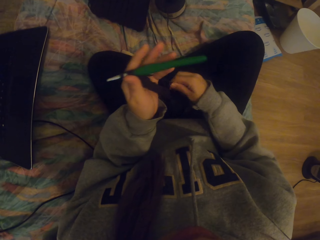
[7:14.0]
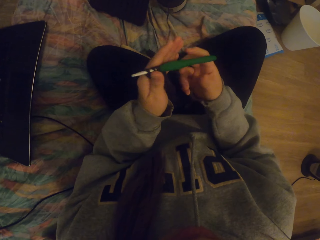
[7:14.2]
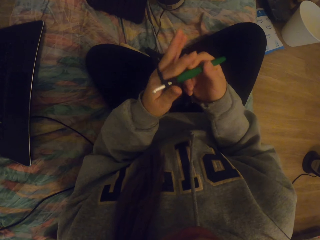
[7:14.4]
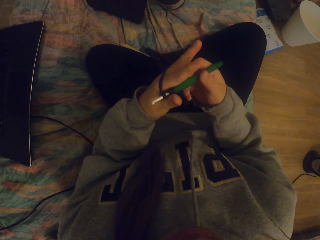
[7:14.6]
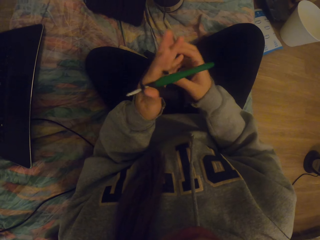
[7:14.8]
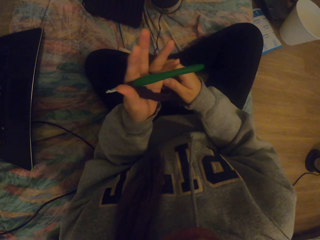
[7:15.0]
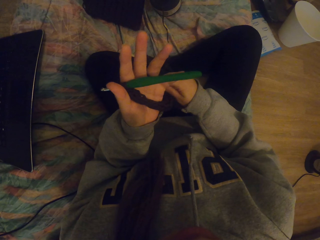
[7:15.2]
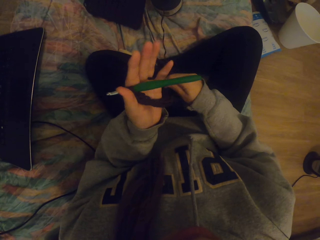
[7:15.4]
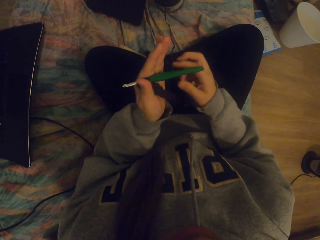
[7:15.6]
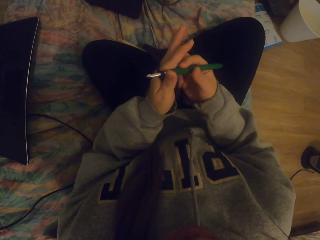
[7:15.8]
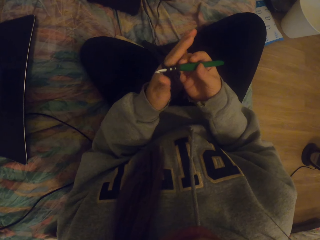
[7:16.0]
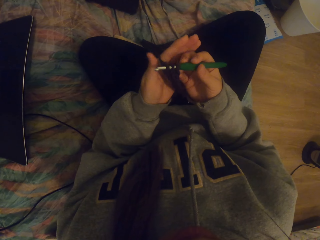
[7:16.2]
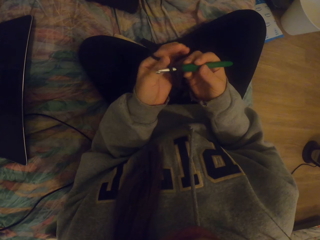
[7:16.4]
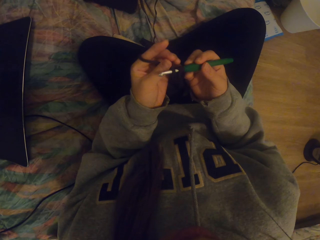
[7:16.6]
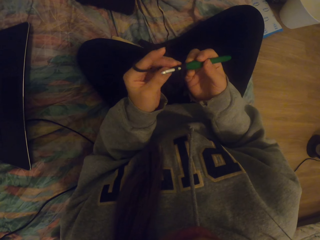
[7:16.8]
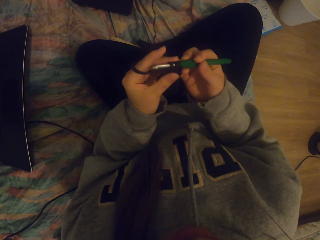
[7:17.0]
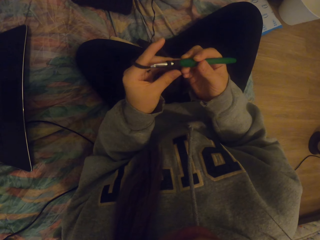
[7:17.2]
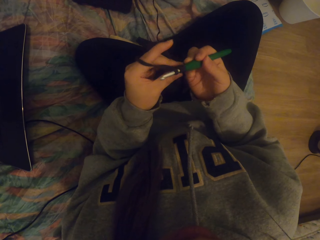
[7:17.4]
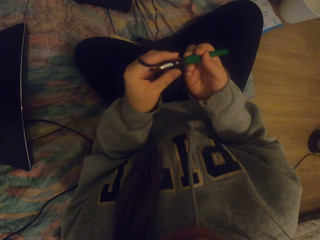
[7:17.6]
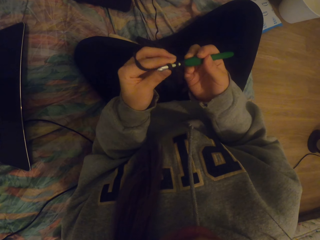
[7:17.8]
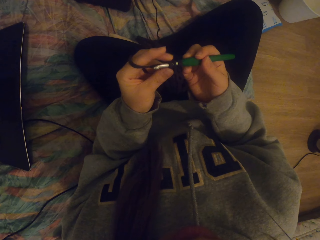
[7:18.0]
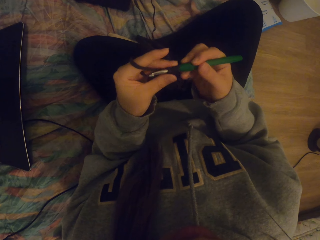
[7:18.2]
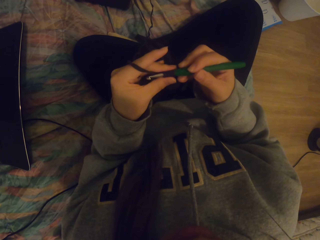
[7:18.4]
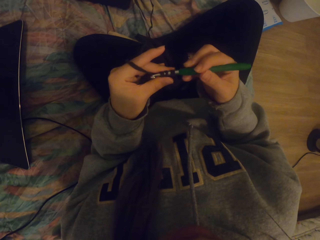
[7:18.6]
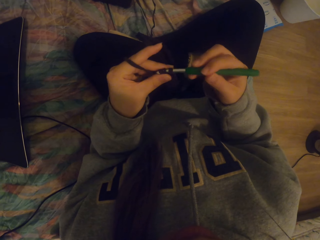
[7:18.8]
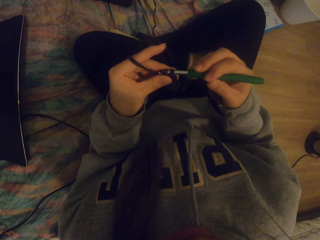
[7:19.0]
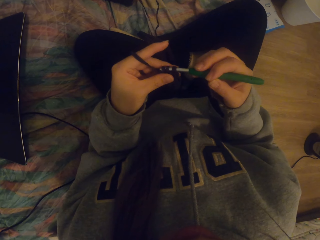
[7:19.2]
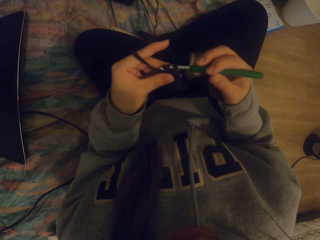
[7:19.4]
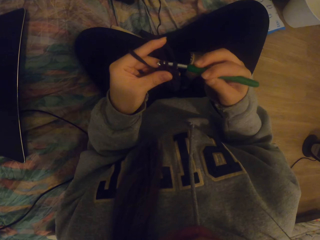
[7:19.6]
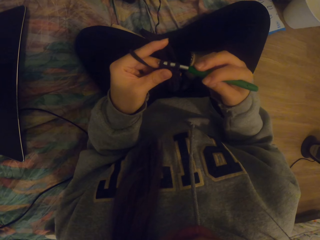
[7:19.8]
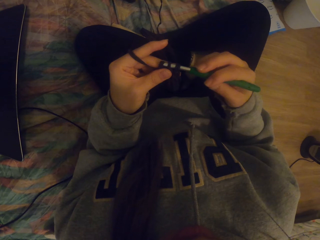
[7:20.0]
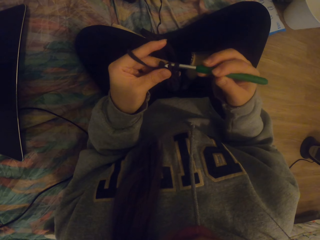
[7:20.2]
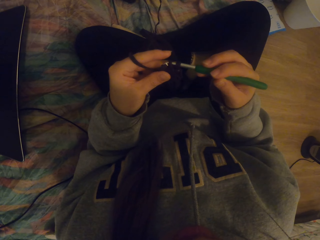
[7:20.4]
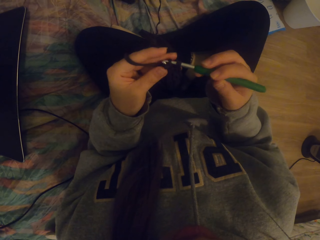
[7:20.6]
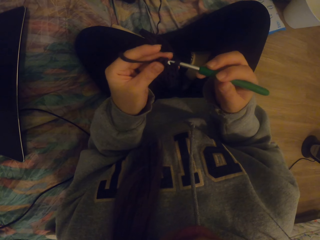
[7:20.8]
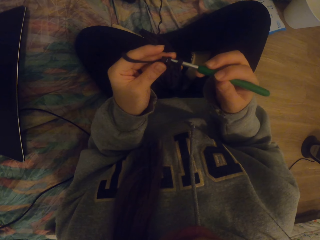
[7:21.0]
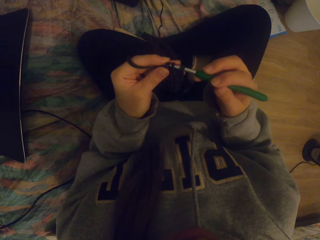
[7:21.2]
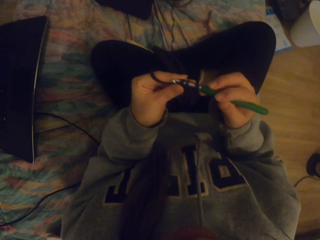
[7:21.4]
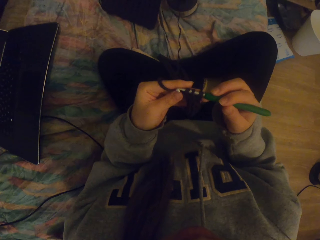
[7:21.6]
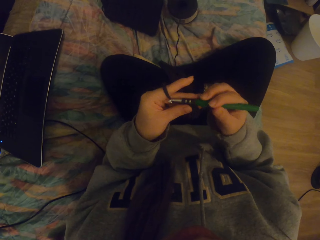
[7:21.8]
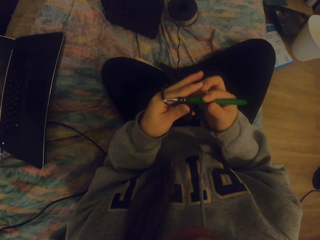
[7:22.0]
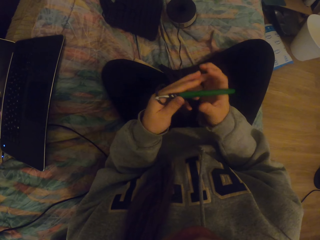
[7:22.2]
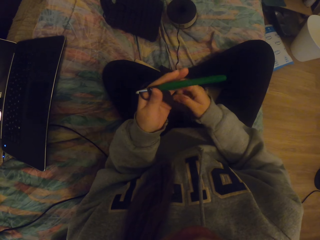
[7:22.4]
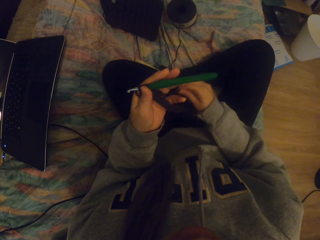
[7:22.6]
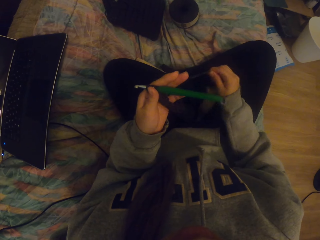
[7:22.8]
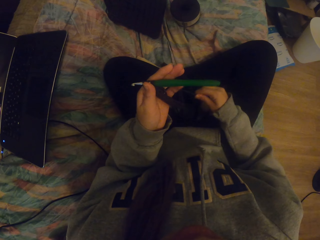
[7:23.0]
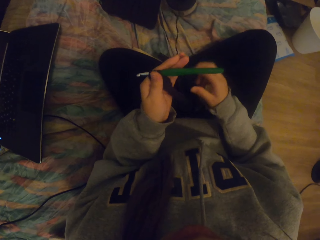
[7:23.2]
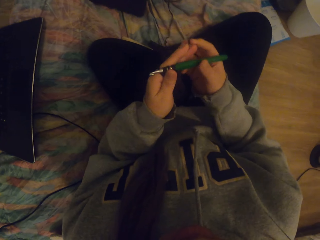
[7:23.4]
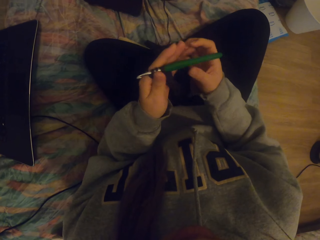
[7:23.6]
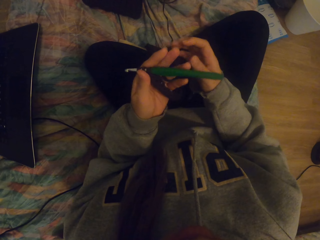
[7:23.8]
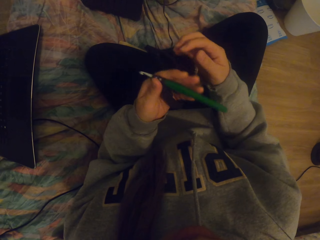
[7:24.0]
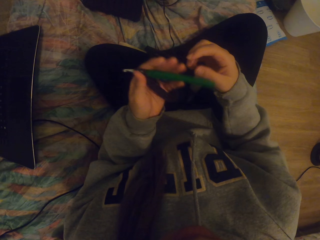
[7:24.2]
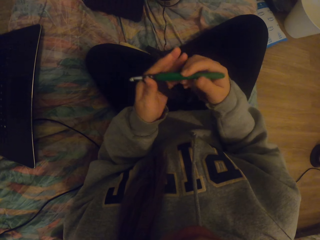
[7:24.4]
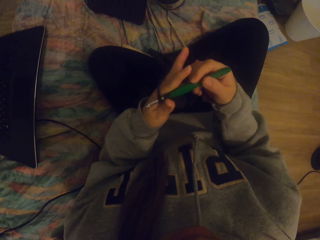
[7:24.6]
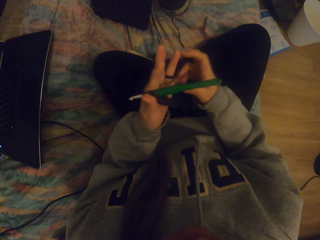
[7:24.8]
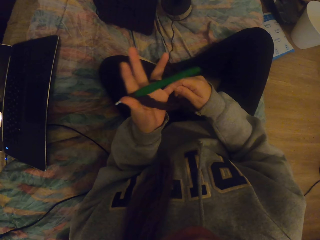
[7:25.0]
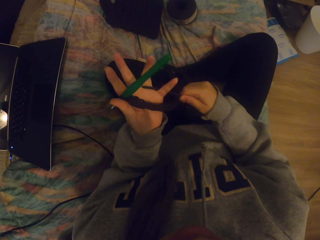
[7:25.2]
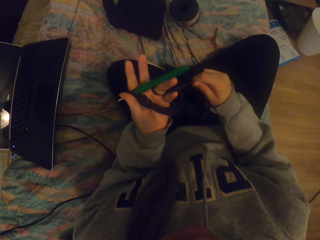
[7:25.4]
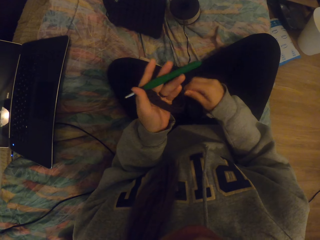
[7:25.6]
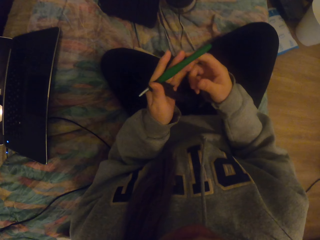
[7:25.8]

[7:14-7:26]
The camera wearer tightens the thread. They hold the crochet with the right hand. They tighten the crochet. They hold the crochet with the right hand. They crochet with a crochet hook. They straighten the crochet or thread.

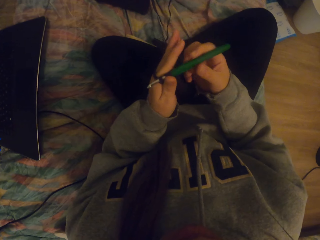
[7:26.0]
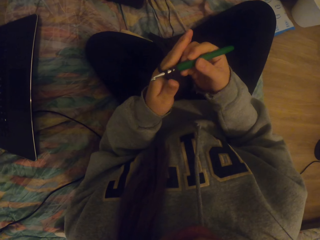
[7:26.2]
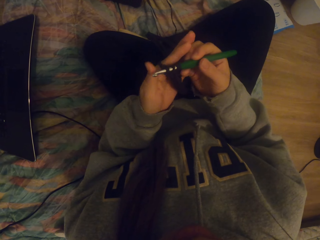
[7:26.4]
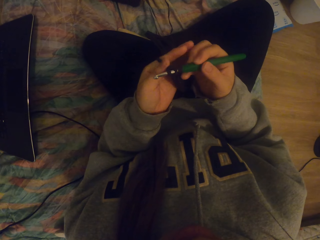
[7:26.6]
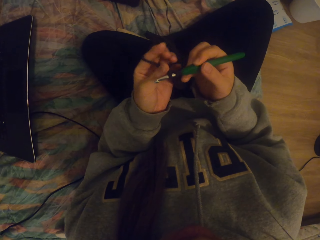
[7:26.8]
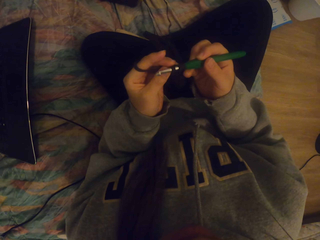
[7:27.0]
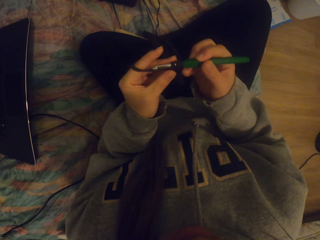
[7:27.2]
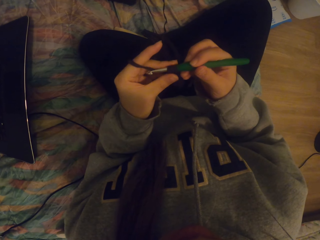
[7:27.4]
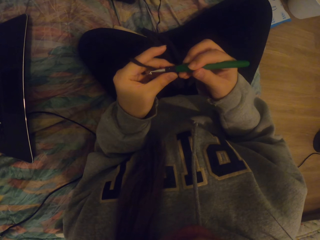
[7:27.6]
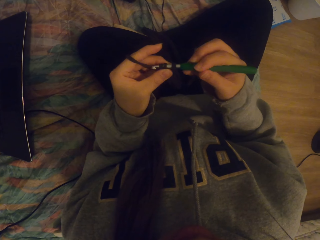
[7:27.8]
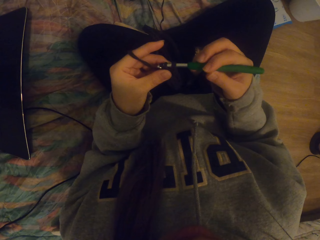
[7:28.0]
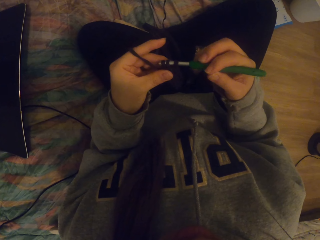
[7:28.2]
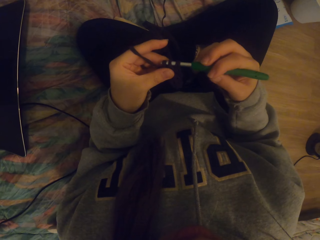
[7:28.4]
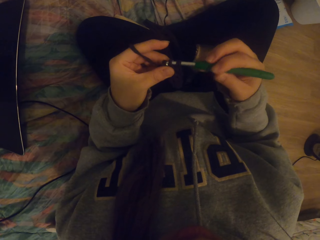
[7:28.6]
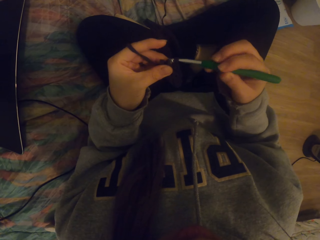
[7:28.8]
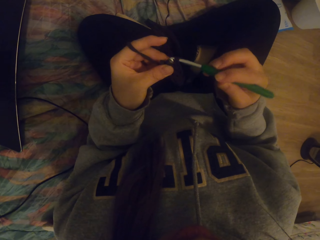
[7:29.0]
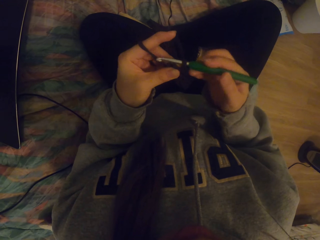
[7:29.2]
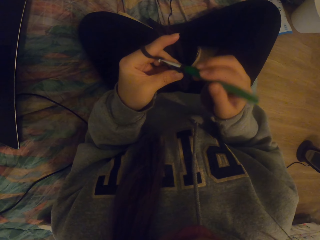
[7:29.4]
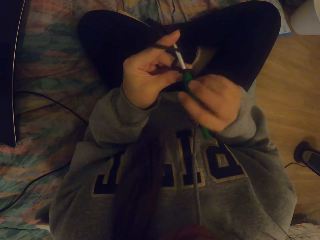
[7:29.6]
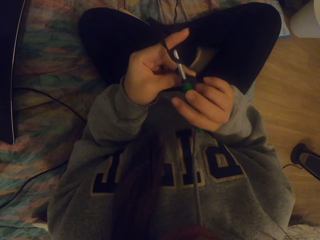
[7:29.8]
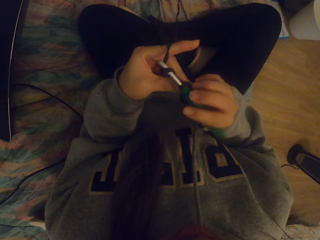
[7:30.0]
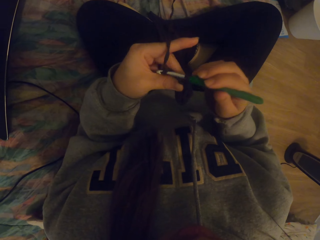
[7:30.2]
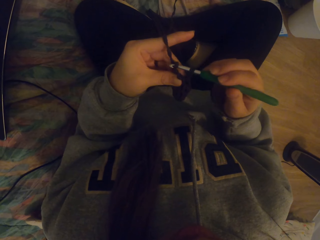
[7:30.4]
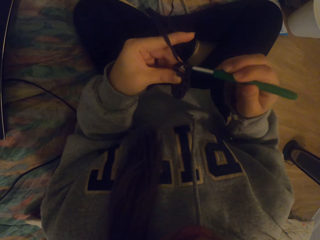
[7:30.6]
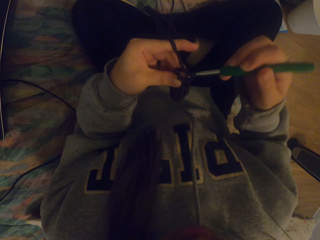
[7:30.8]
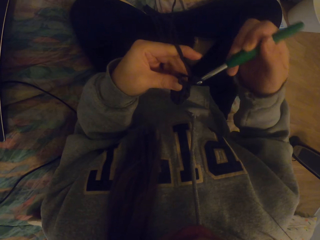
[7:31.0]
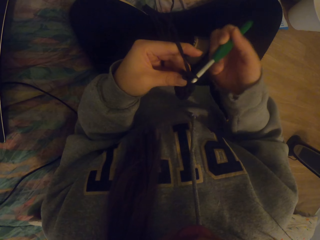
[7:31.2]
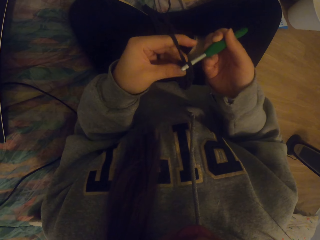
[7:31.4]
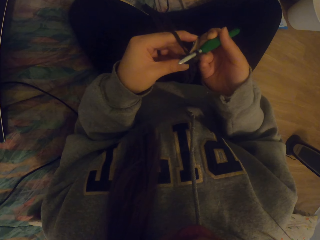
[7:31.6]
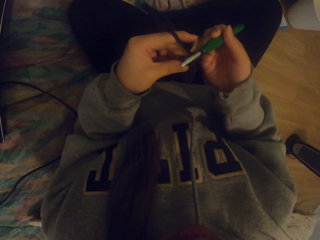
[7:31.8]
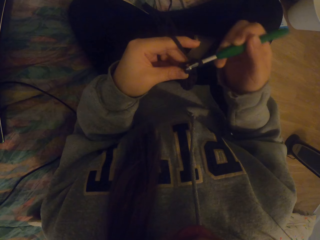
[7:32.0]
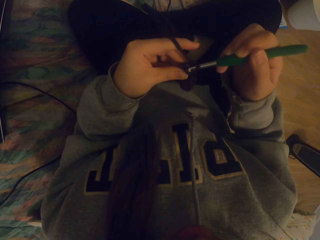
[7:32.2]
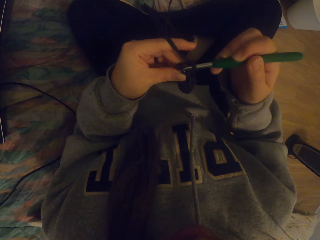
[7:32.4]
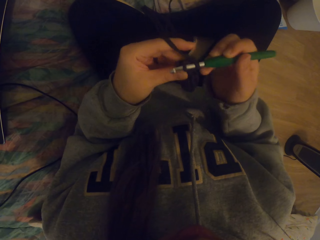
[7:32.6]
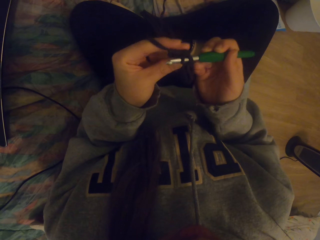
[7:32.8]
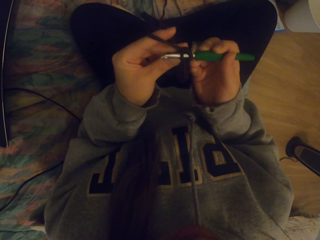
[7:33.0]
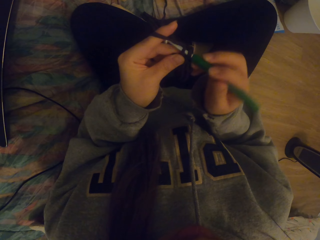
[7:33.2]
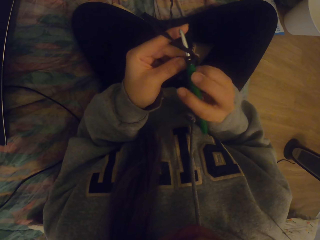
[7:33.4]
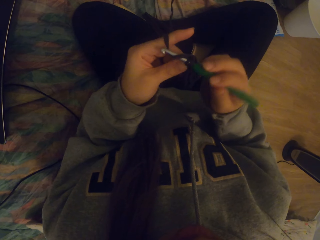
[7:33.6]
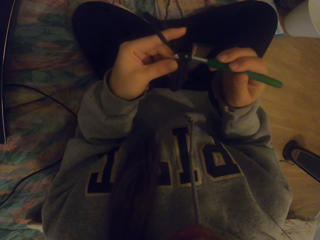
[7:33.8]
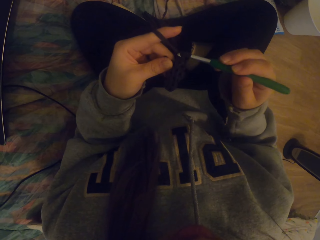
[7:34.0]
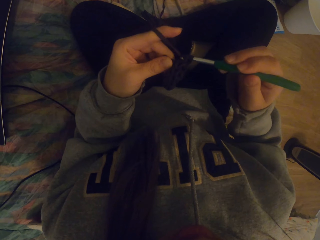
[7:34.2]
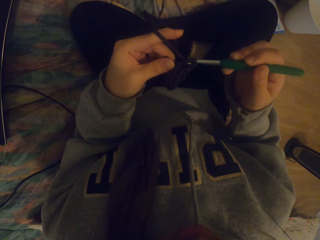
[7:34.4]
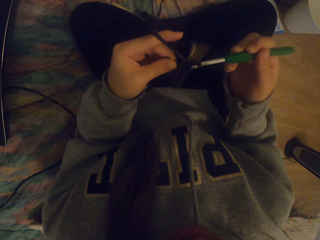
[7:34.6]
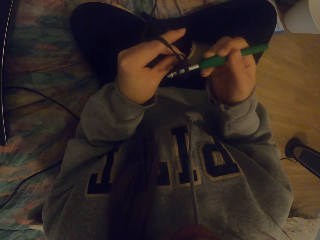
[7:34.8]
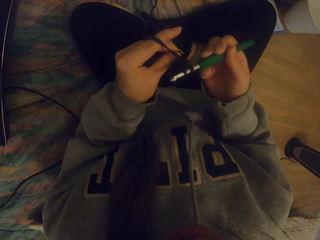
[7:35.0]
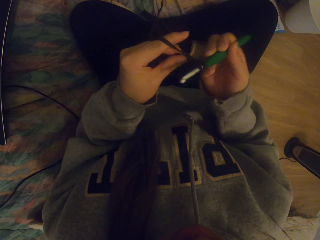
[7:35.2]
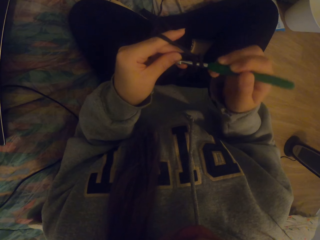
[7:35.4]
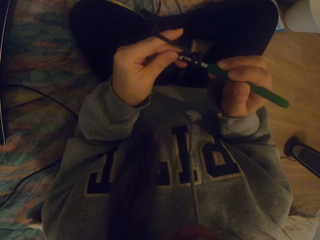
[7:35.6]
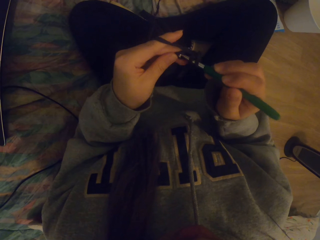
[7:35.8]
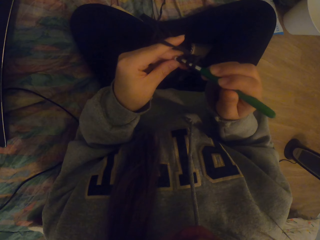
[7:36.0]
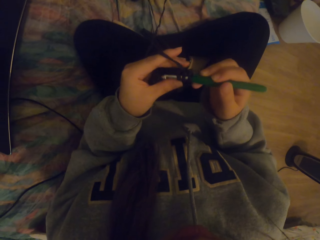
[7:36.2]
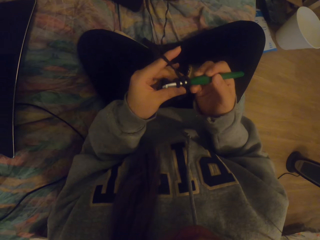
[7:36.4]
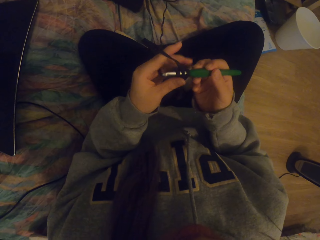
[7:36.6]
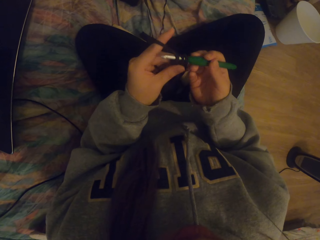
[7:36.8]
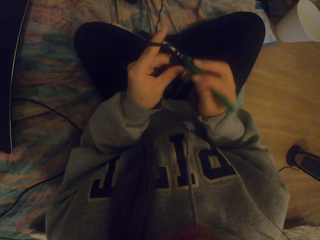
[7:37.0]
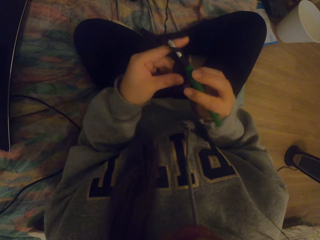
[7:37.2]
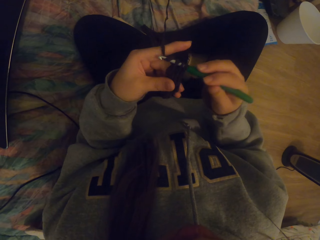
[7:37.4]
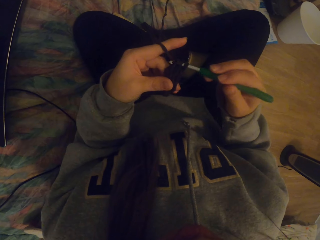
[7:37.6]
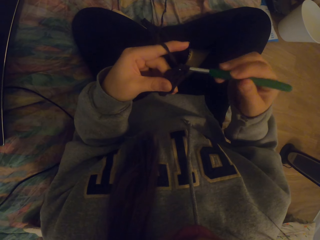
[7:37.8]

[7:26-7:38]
The camera wearer crochets the fabric with a crochet hook.
